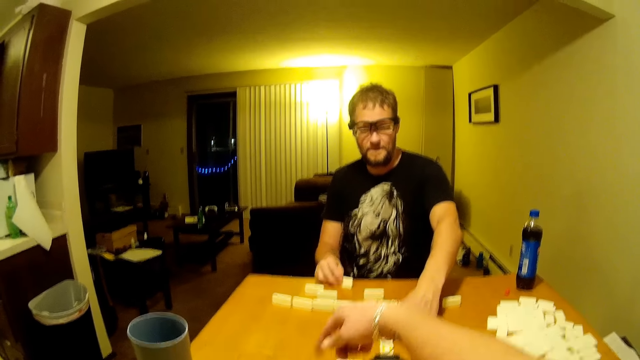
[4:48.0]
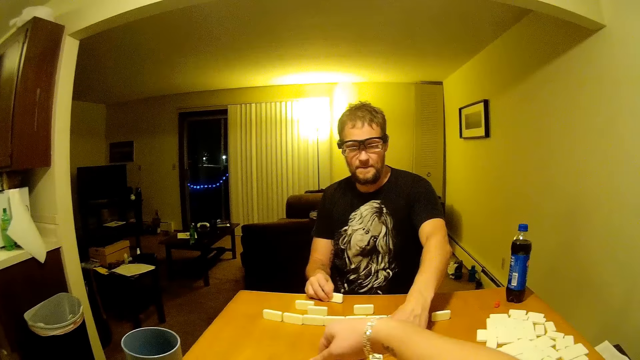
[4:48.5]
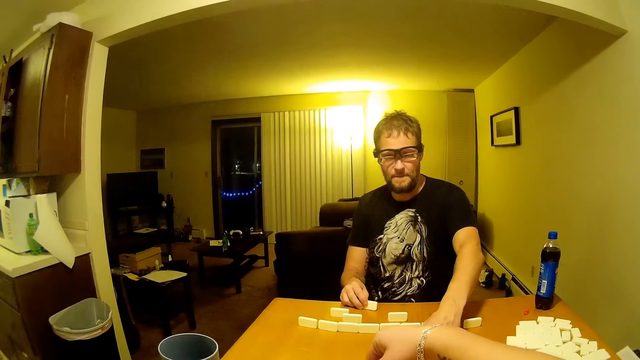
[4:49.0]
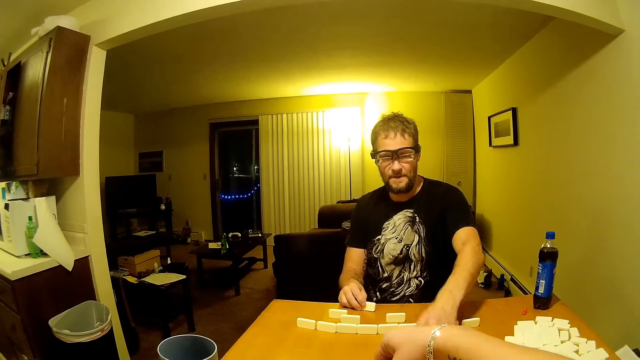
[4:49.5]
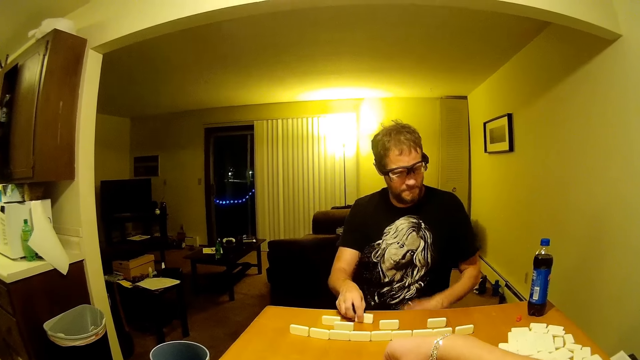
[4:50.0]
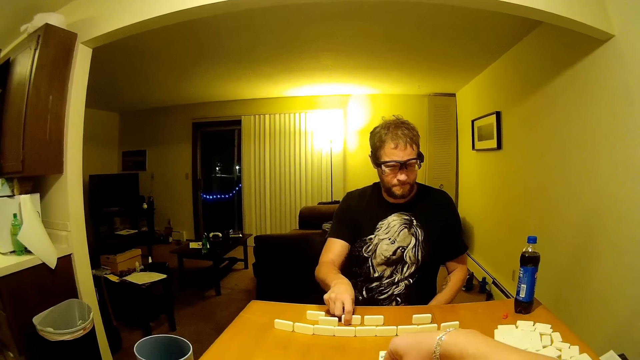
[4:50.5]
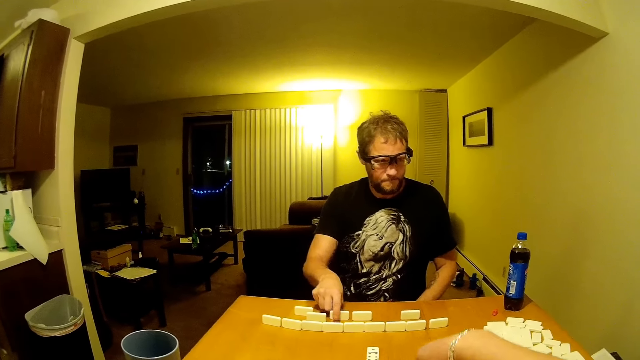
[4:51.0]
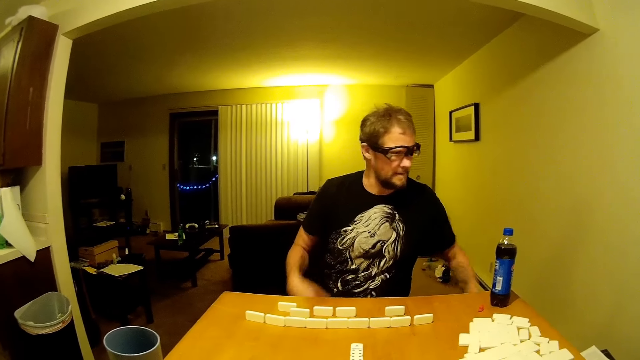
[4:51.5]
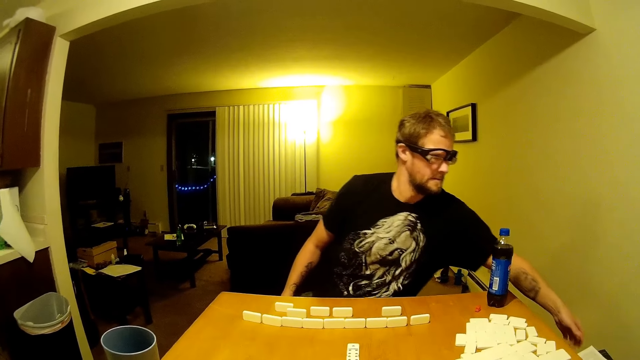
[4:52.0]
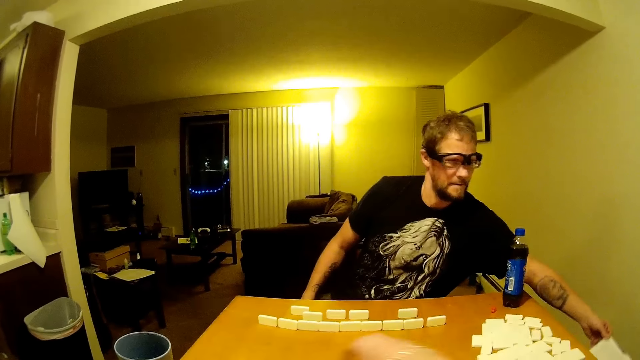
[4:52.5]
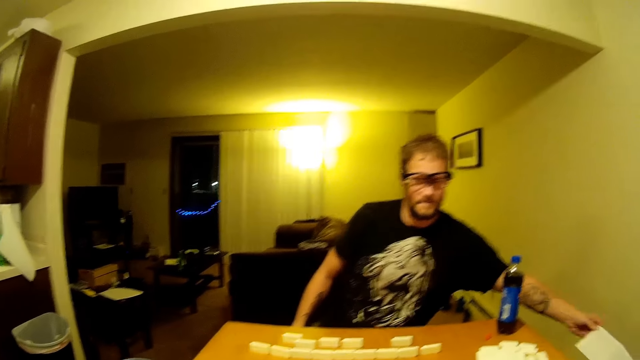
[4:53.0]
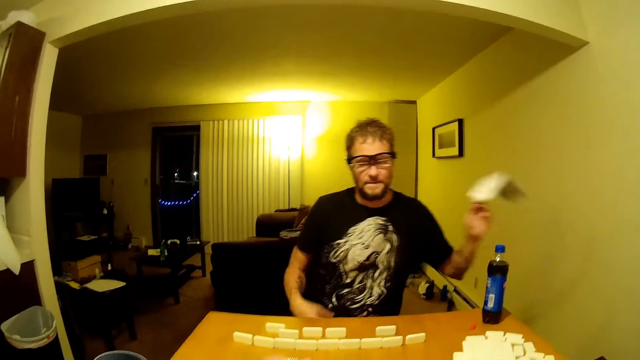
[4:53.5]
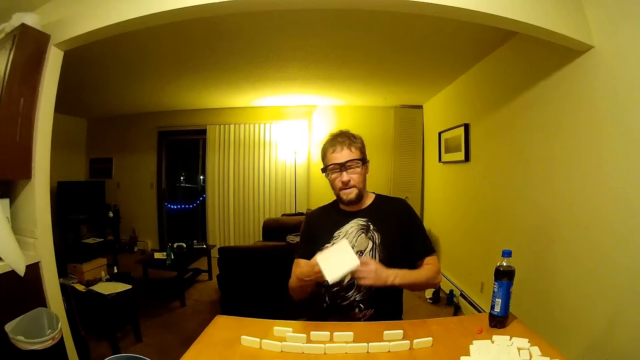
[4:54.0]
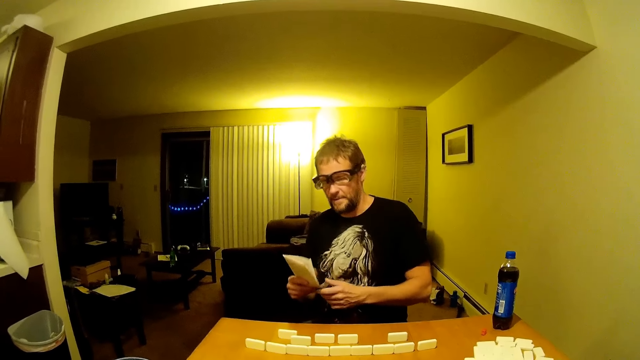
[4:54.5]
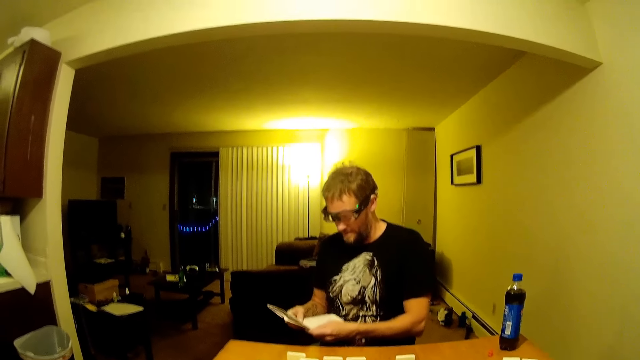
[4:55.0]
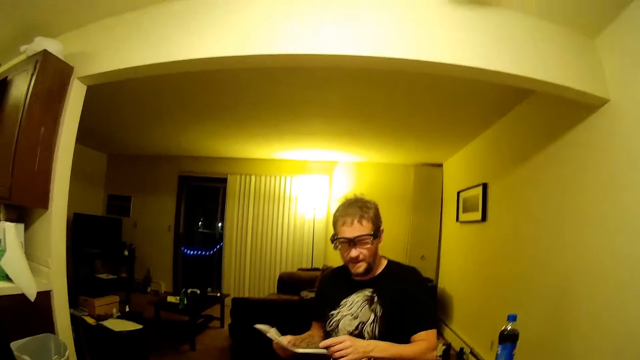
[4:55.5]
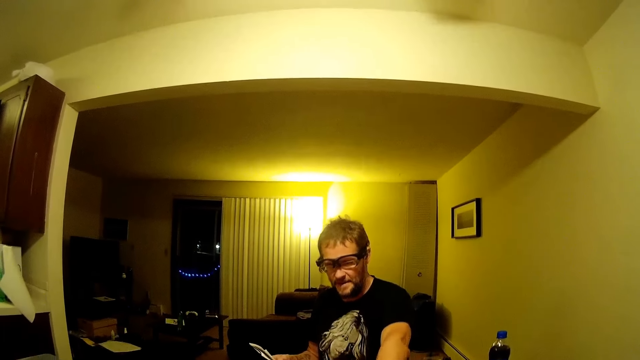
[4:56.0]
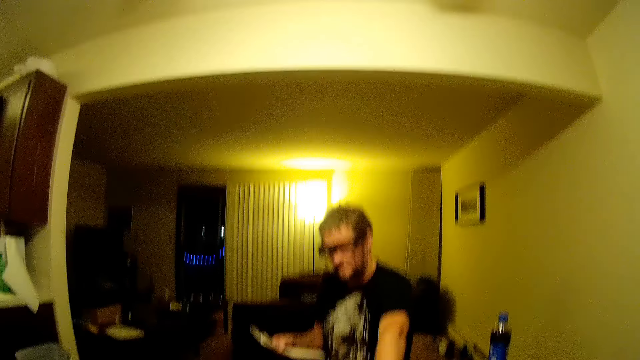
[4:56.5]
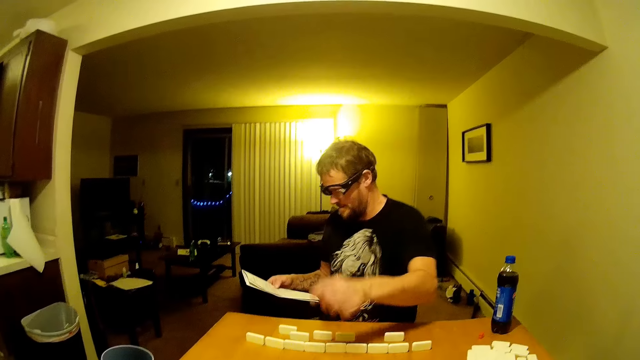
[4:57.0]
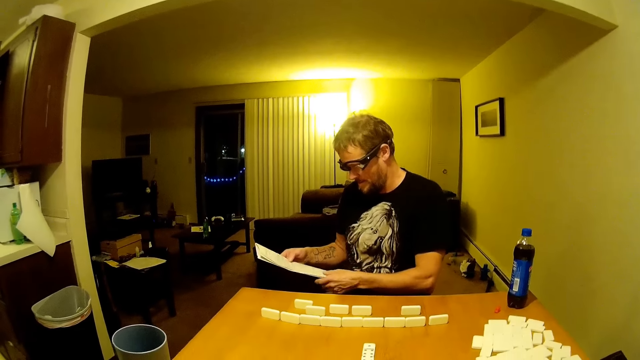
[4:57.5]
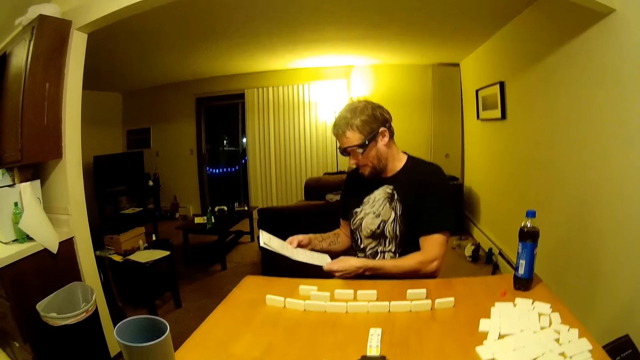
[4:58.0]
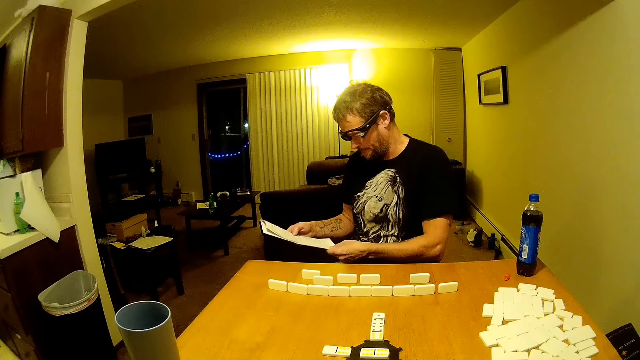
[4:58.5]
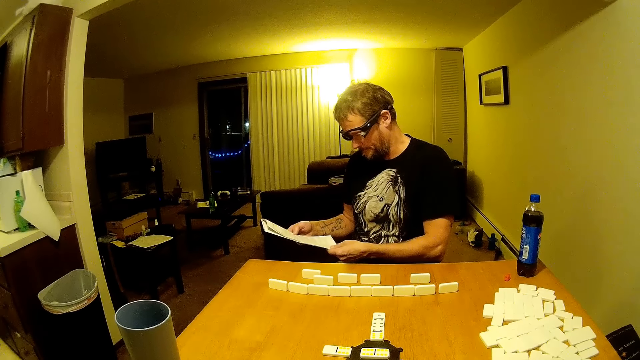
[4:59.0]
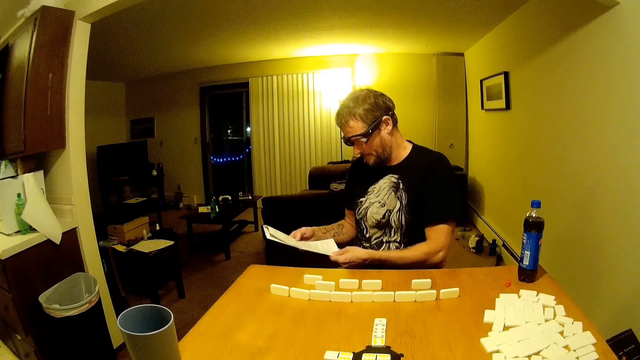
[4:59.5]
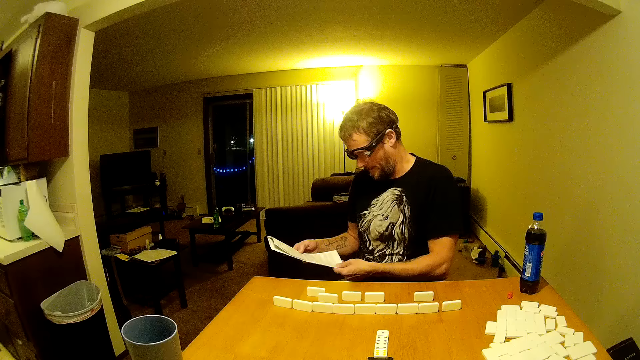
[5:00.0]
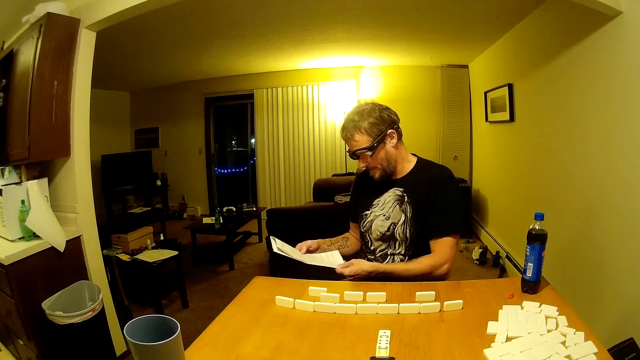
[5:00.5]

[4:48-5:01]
The camera wearer points on the table. A man drags a domino piece on the table. The man places dominoes on the table. The man picks up a pamphlet on the side. The man holds the pamphlet with both hands. The camera wearer looks around. The man reads the pamphlet.

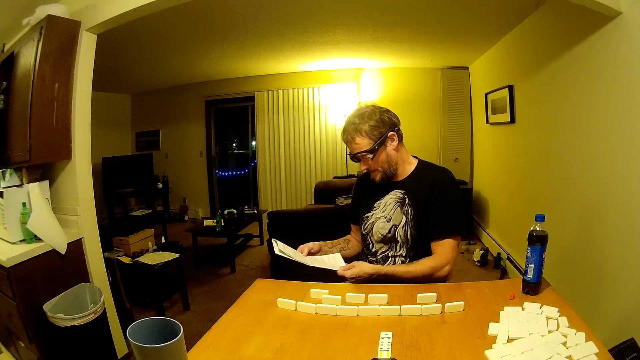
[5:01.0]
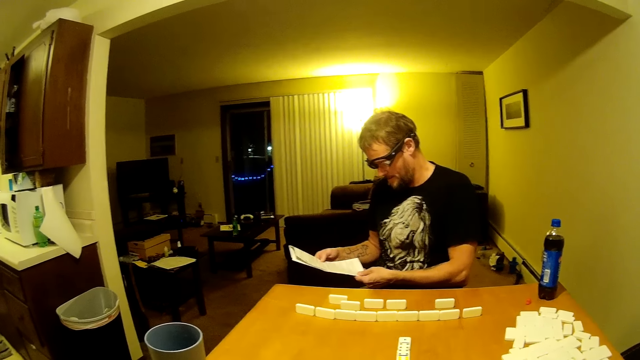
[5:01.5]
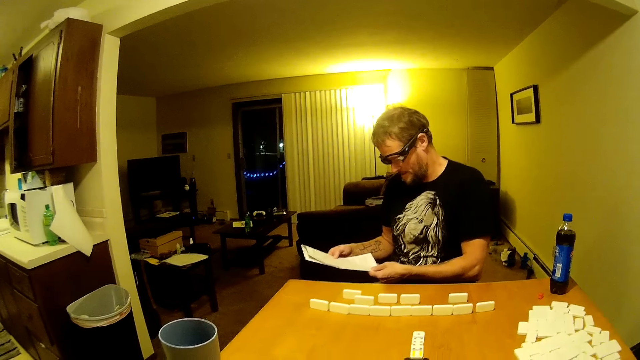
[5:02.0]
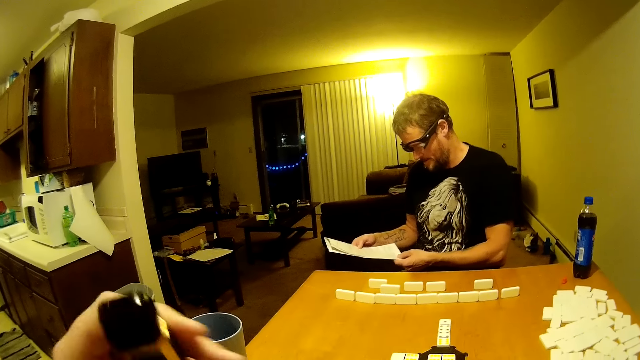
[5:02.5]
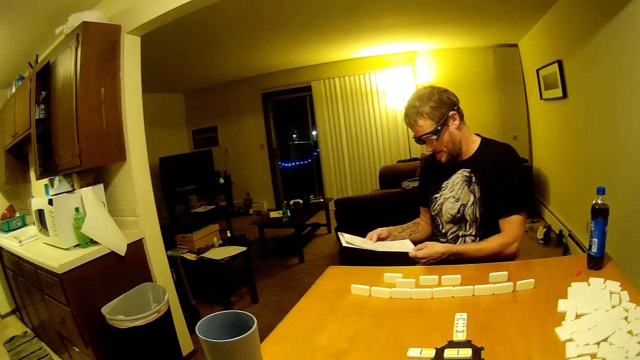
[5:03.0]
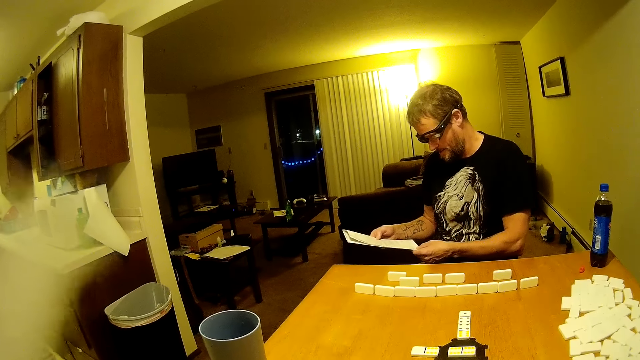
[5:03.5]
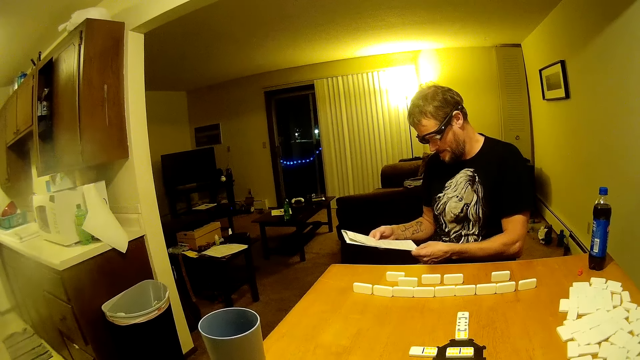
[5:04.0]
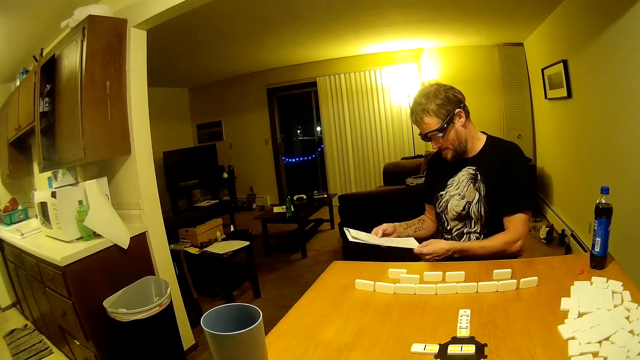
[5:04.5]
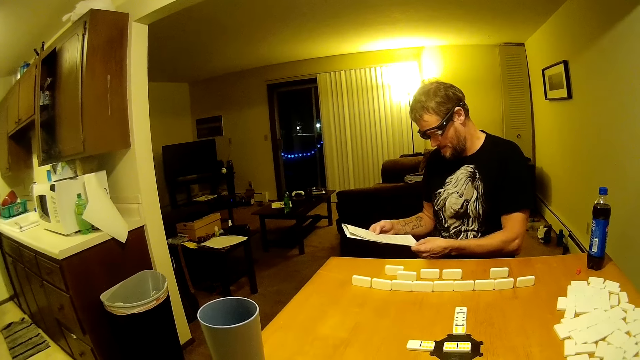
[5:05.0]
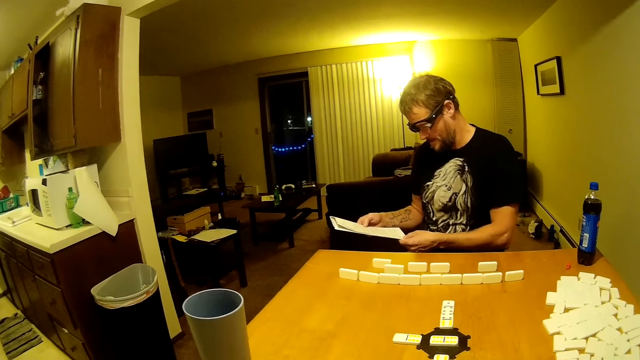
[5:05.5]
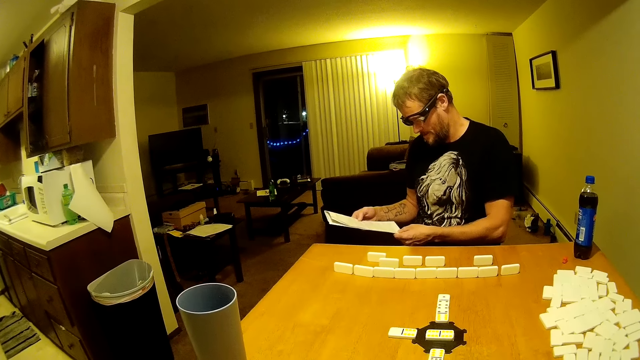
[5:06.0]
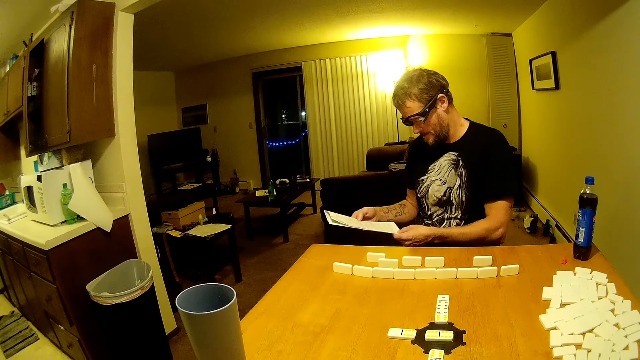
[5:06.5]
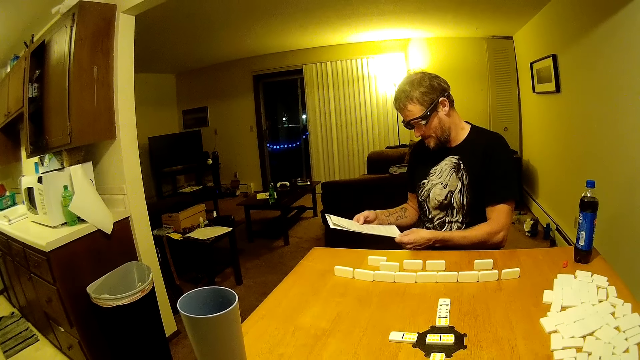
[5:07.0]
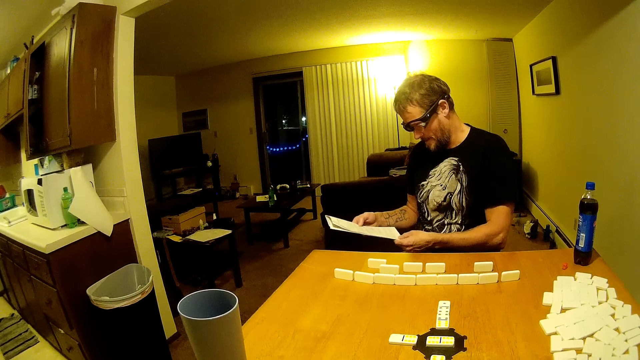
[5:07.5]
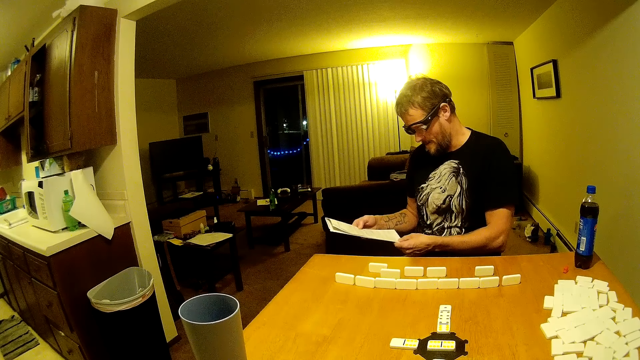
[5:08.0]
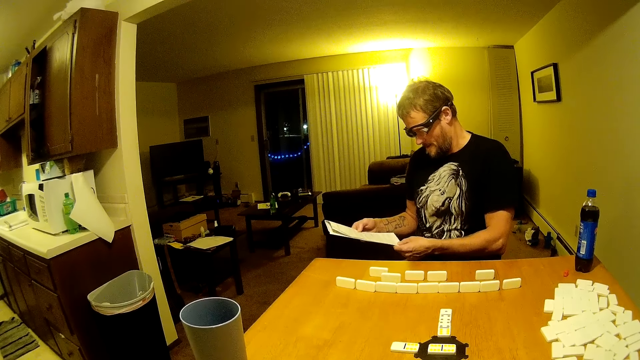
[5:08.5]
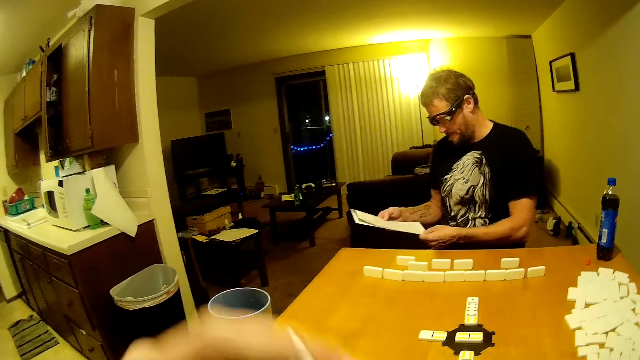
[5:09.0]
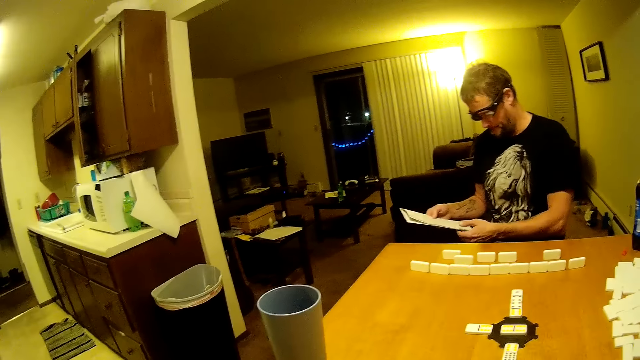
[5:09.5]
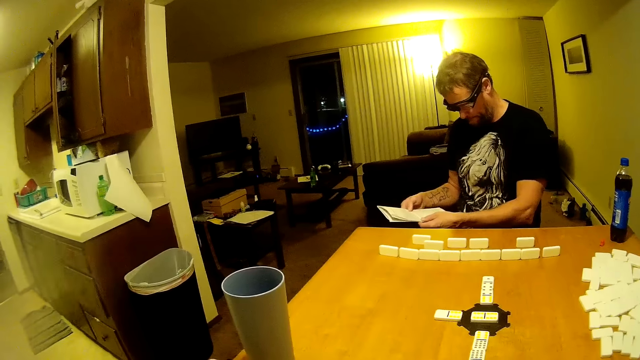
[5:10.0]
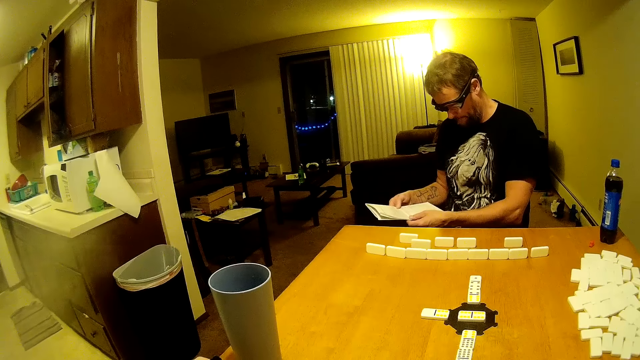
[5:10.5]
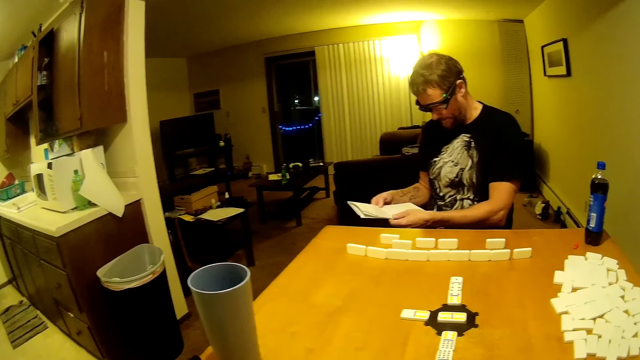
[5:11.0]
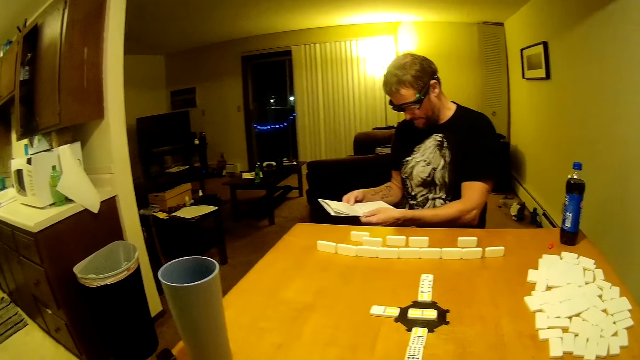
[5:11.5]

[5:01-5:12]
The camera wearer holds an electric cigarette. They put the electric cigarette on the table.
